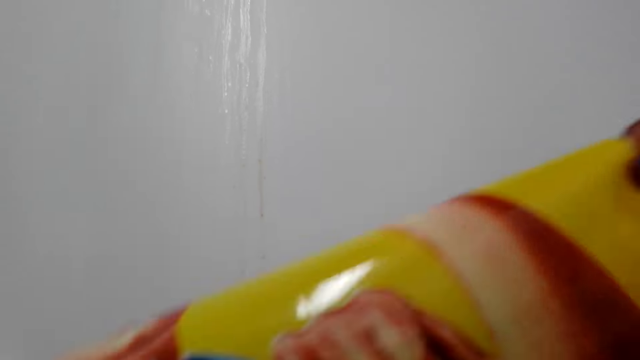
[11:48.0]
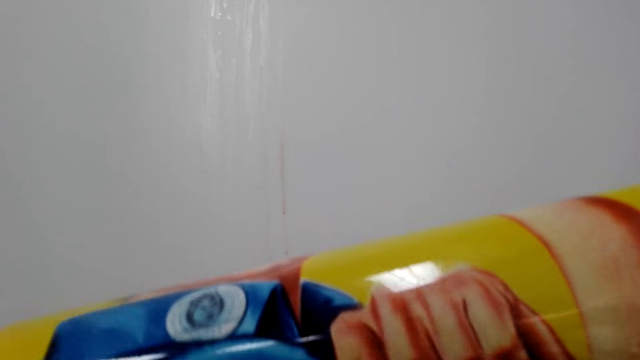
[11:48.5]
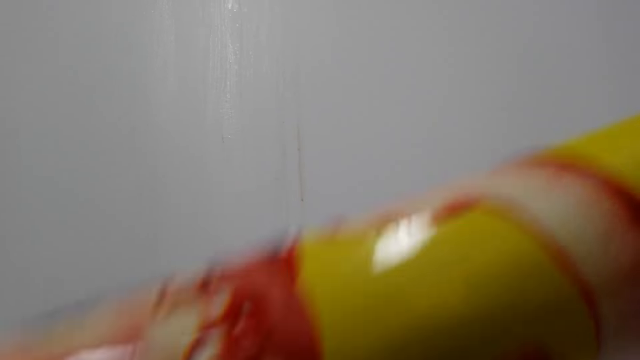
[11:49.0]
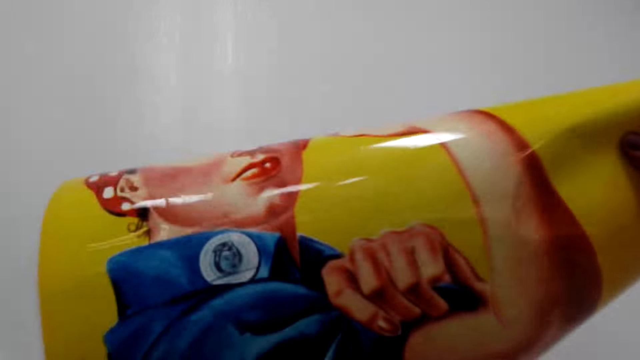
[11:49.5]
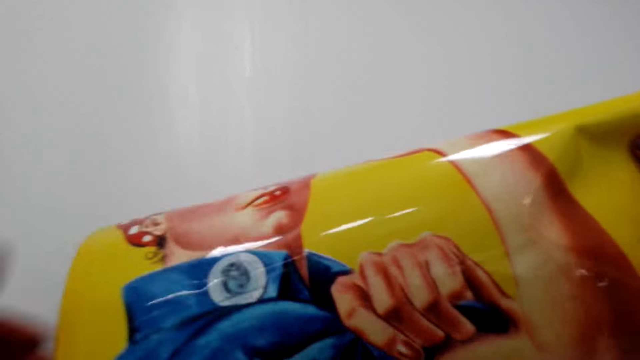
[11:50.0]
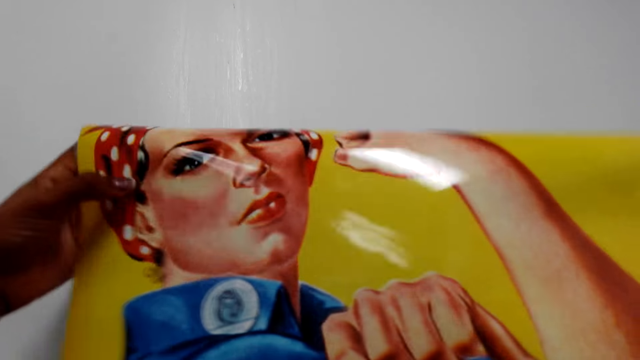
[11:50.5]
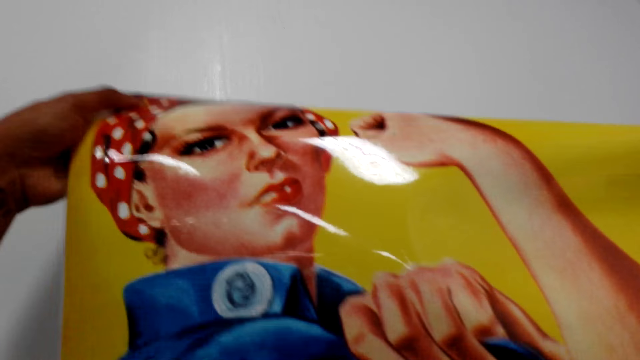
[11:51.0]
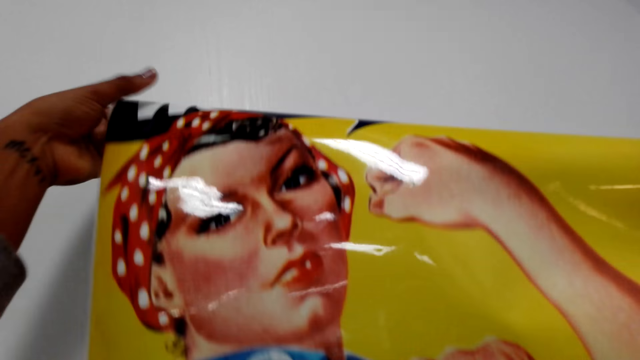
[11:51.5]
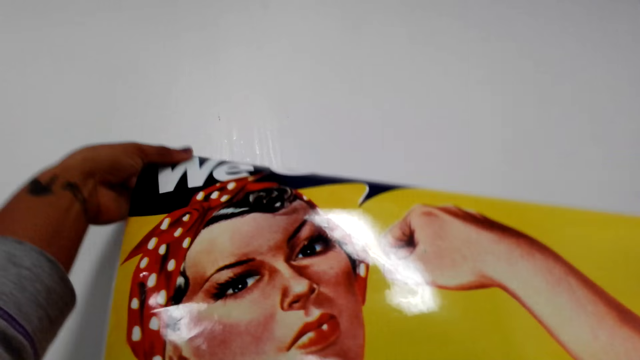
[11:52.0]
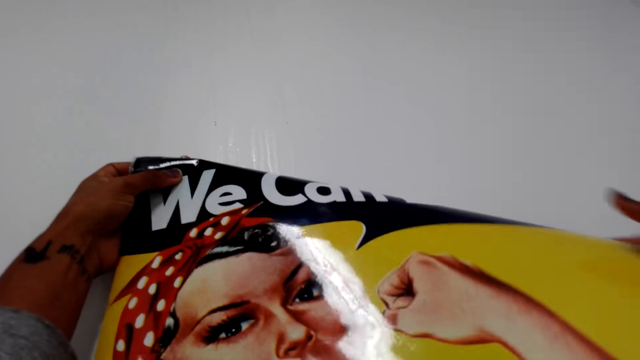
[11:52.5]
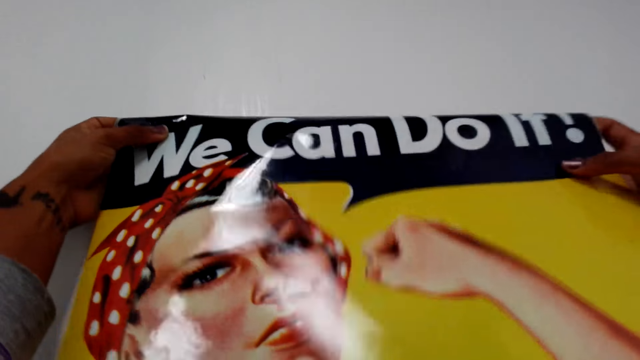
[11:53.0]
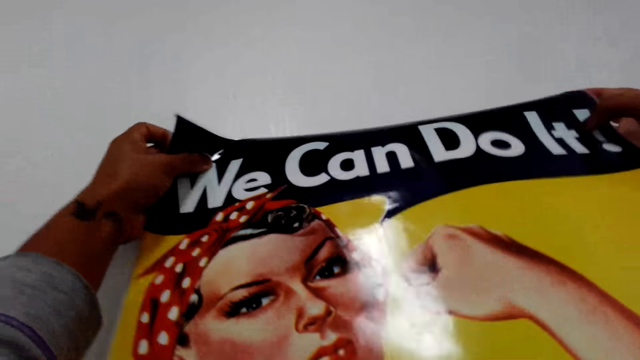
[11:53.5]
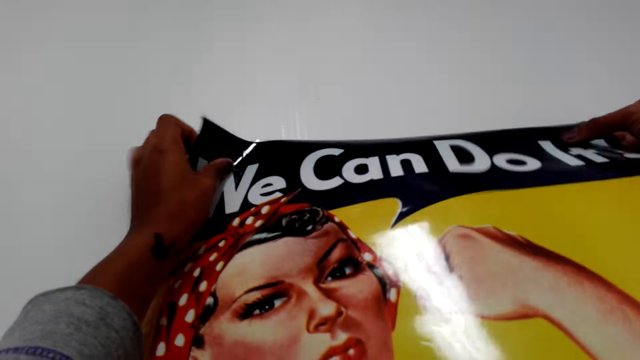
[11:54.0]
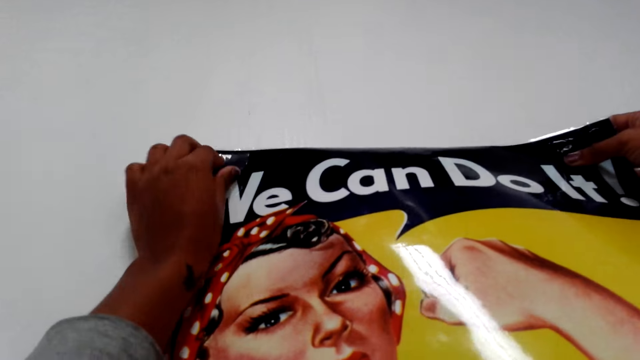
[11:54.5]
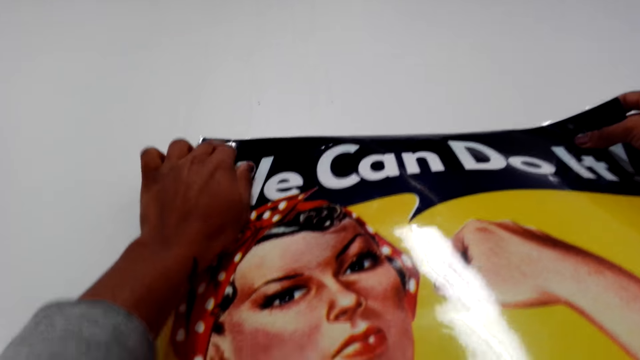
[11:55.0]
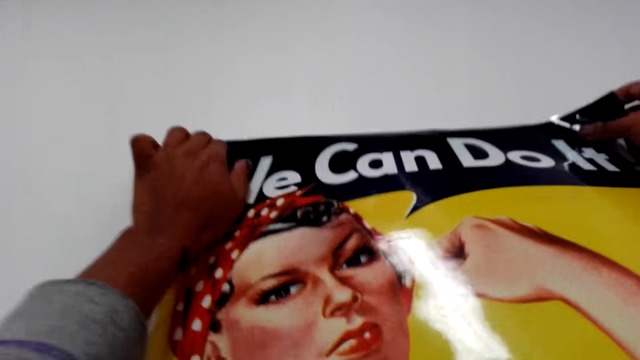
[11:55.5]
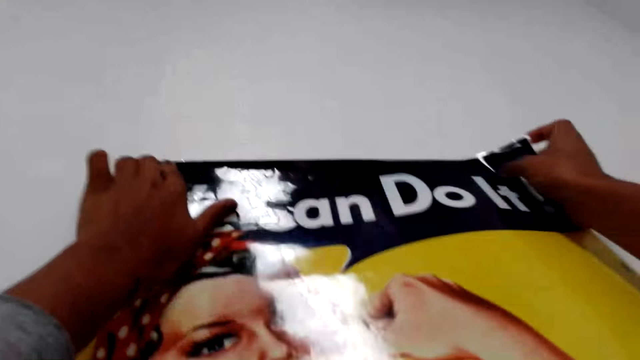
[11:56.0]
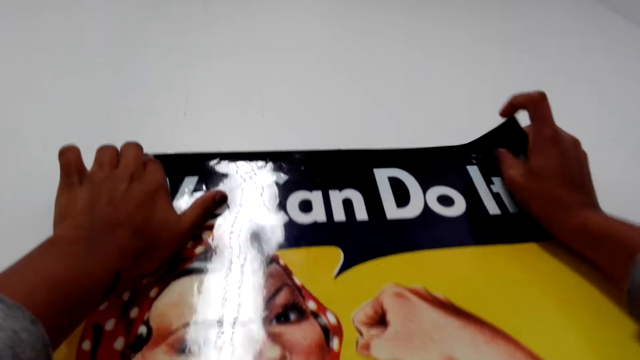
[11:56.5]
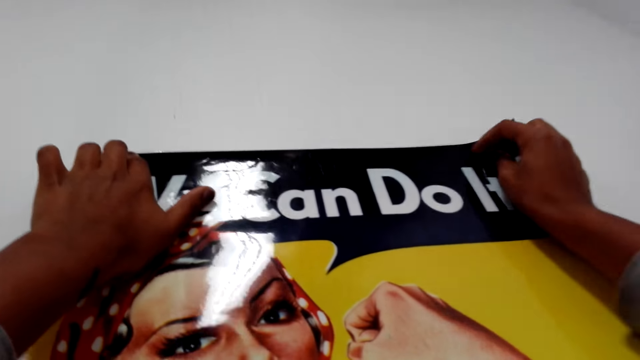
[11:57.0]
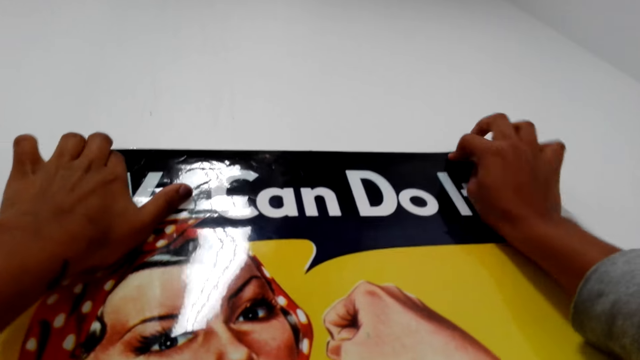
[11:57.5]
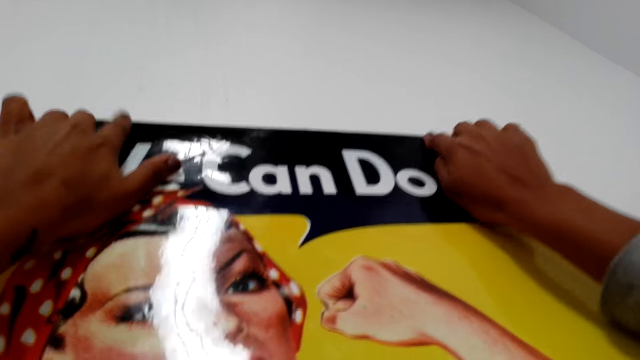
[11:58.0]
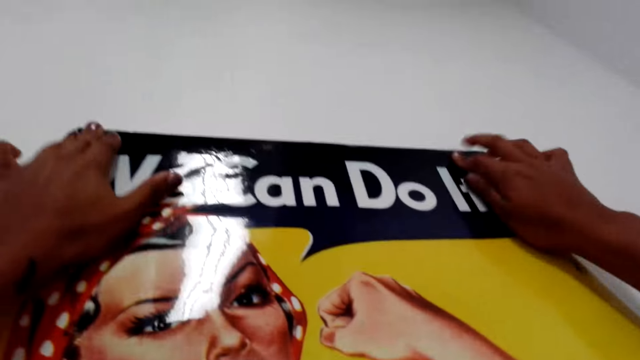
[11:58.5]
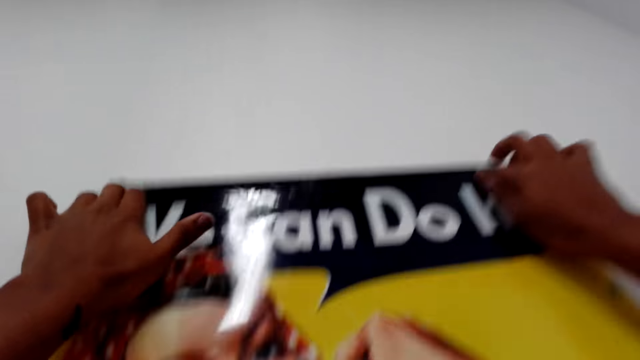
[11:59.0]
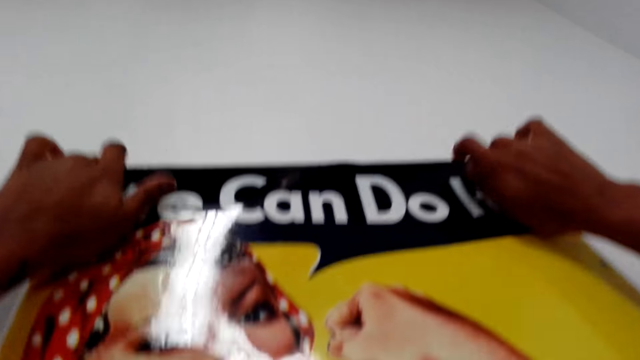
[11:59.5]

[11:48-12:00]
The camera wearer sticks the chart on the wall.

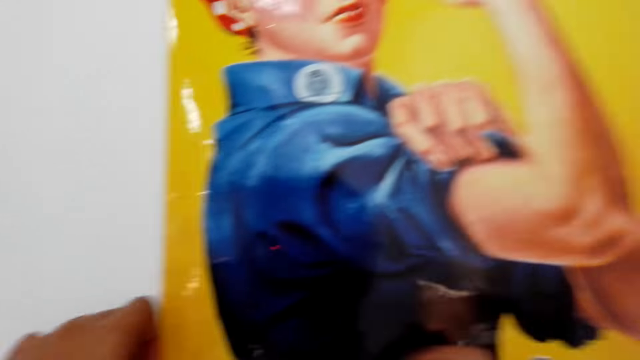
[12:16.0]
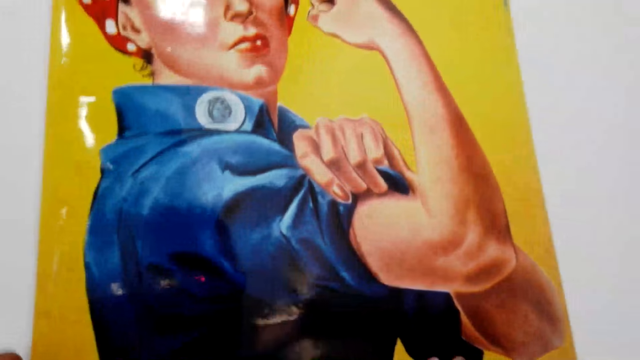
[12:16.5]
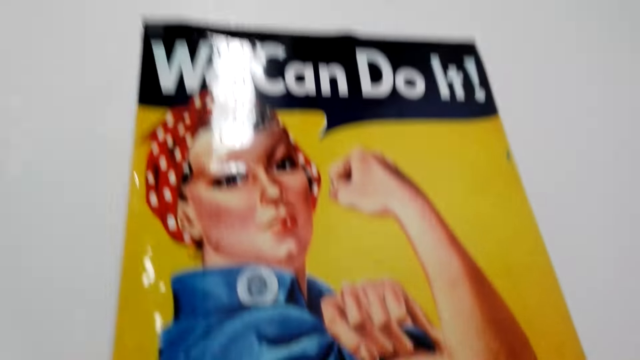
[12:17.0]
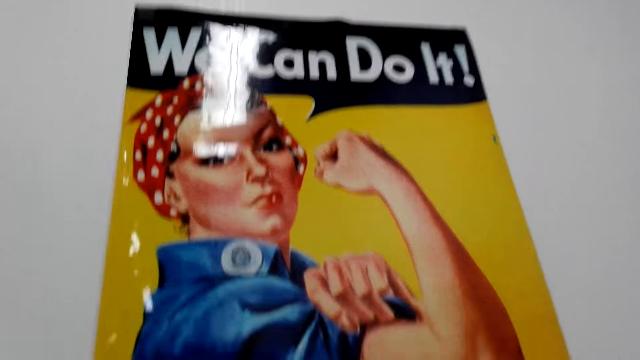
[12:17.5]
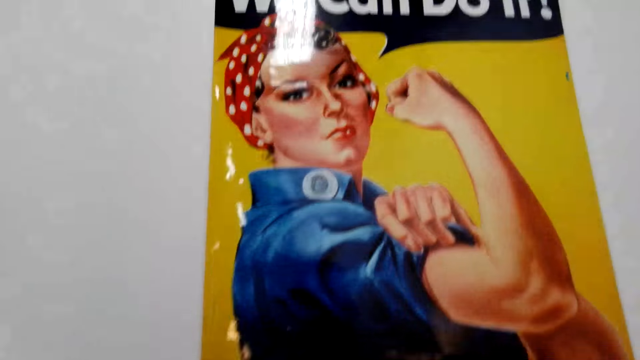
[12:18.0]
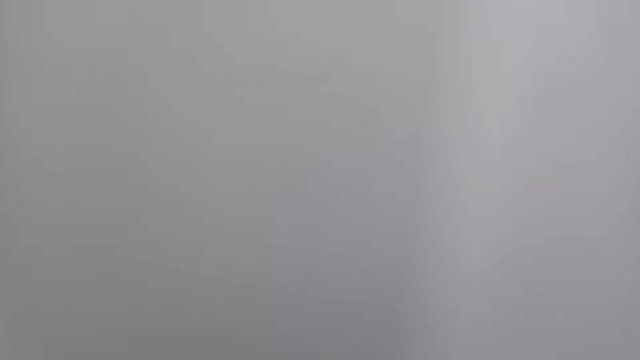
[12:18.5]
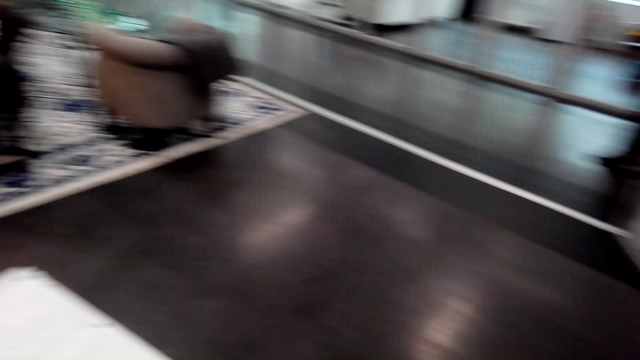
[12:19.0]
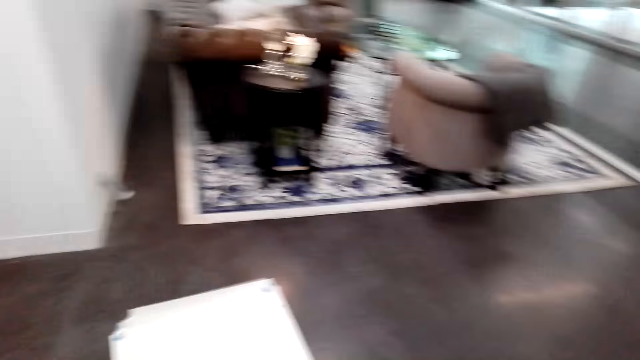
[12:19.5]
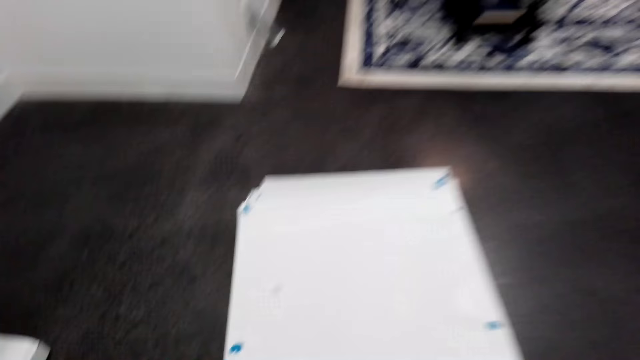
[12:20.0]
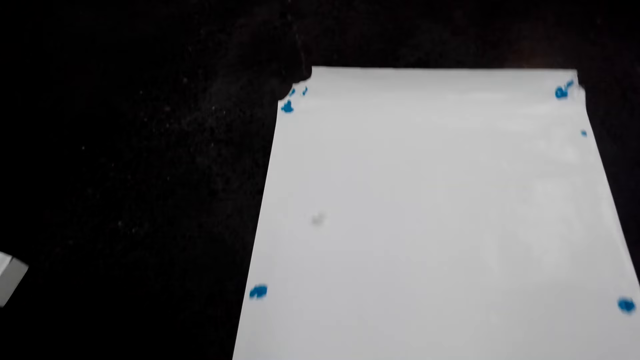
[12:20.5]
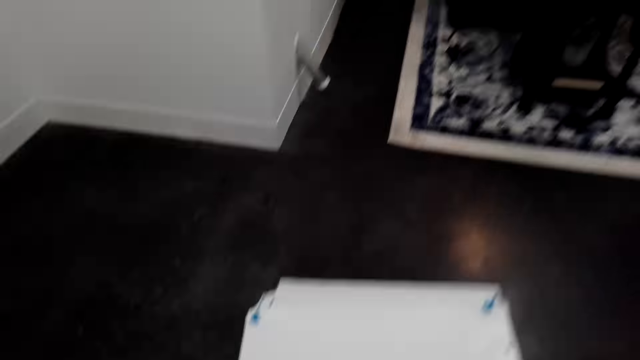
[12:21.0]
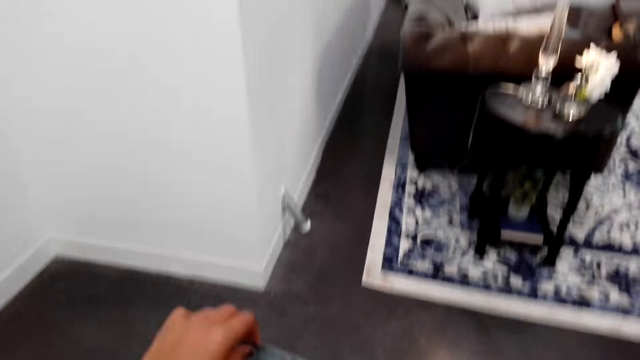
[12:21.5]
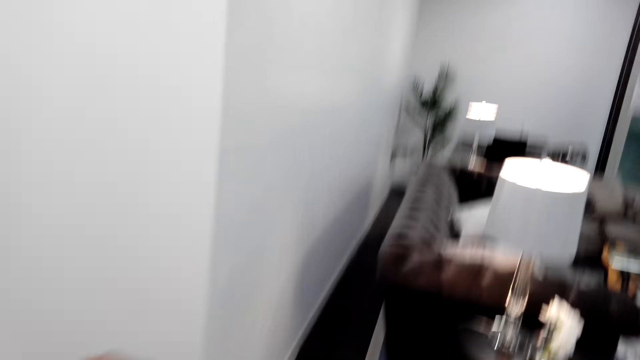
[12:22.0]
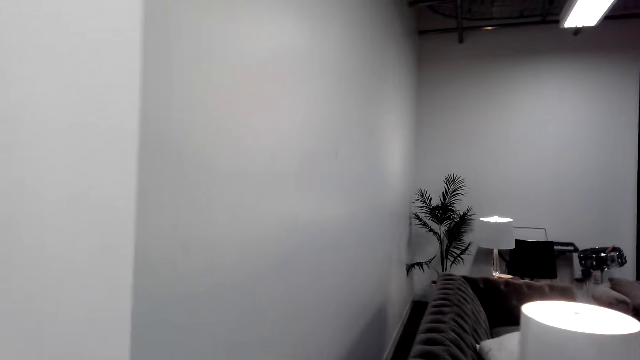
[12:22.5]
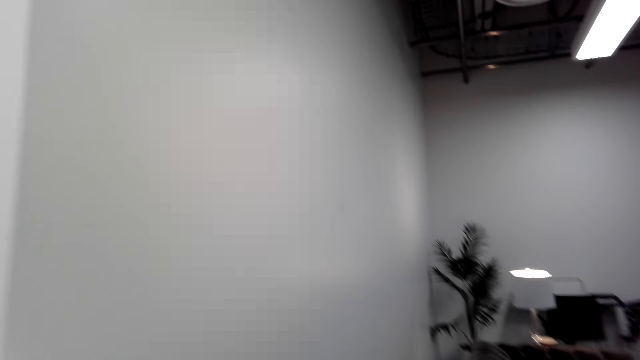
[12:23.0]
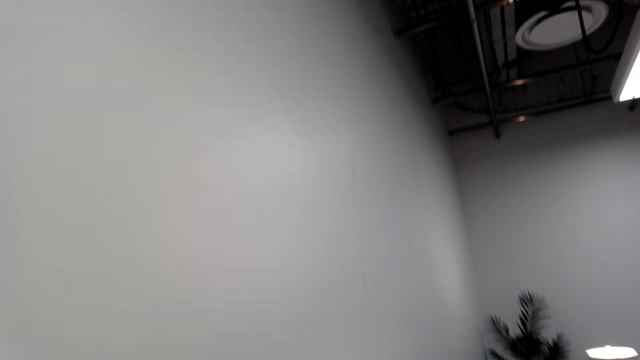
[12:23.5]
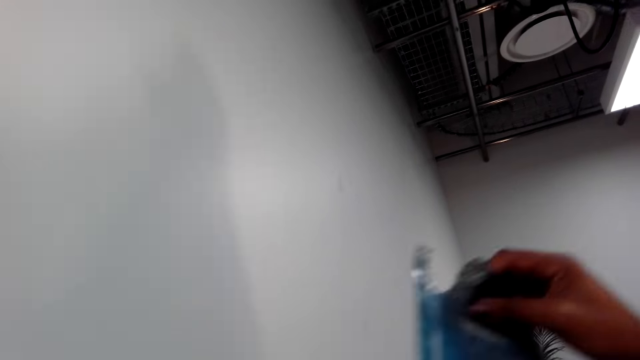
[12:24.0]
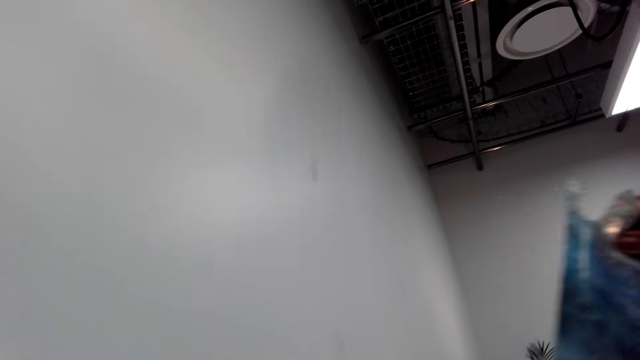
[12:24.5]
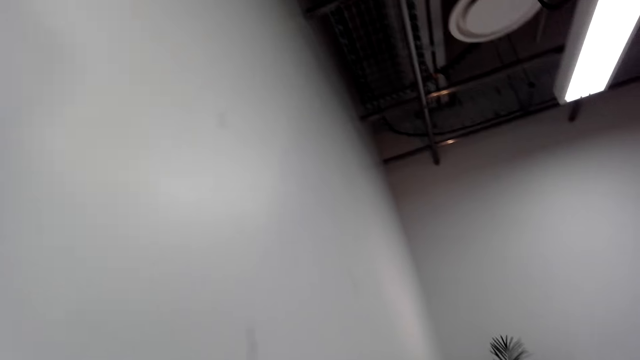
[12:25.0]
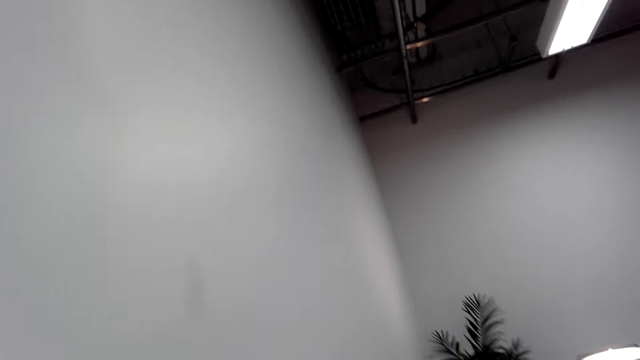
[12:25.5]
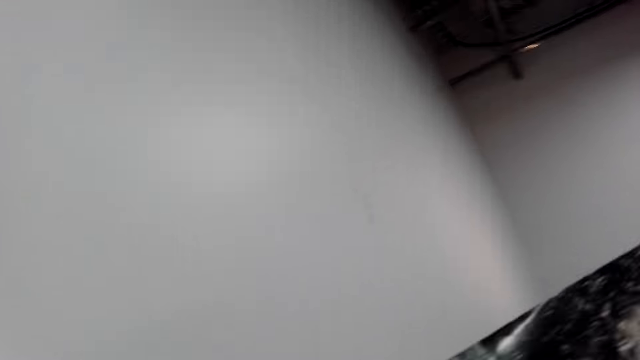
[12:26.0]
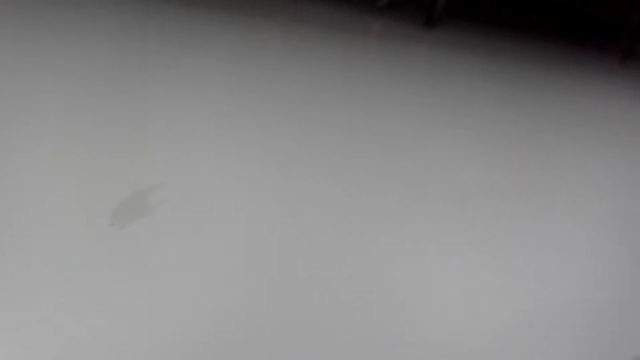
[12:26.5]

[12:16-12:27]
The camera wearer looks around the chart. They walk around the room. They look around the room. They pick up a chart from the floor. They walk to the wall.
